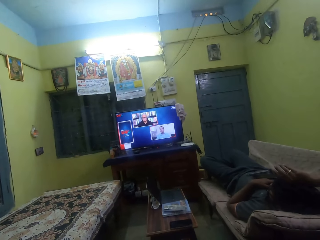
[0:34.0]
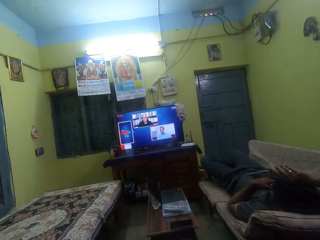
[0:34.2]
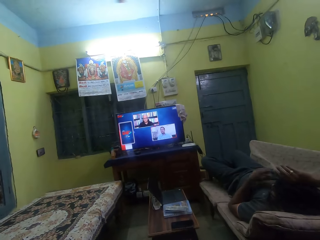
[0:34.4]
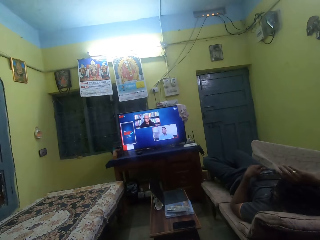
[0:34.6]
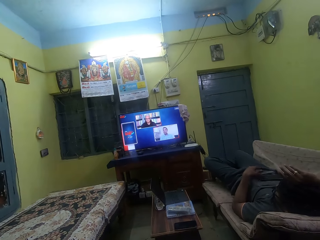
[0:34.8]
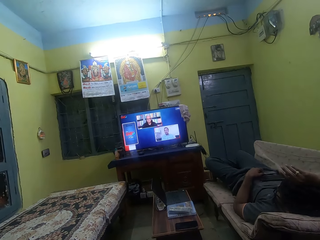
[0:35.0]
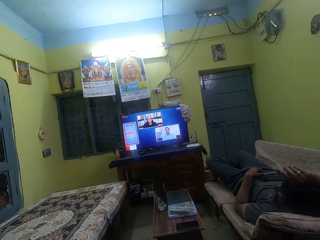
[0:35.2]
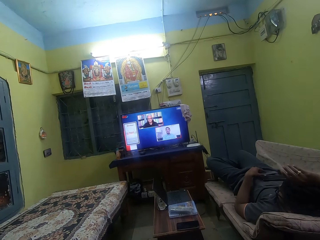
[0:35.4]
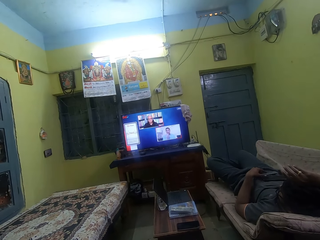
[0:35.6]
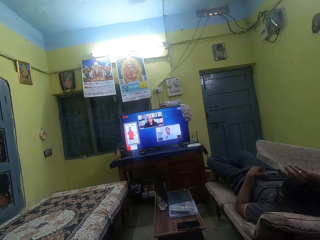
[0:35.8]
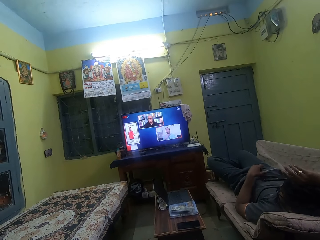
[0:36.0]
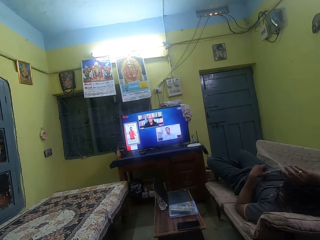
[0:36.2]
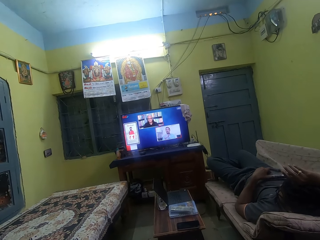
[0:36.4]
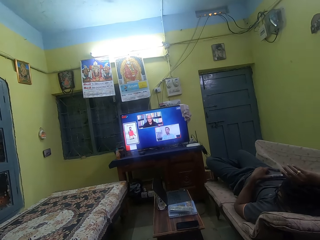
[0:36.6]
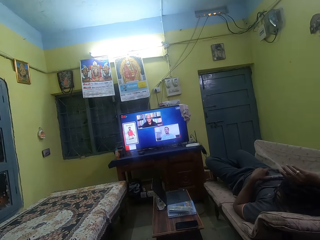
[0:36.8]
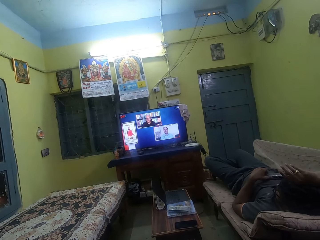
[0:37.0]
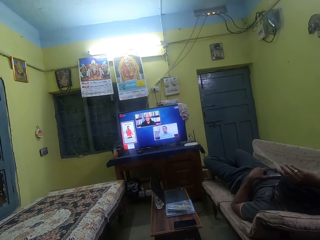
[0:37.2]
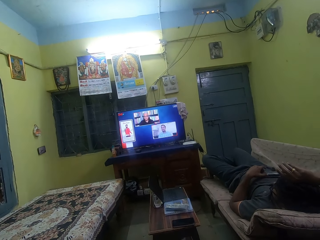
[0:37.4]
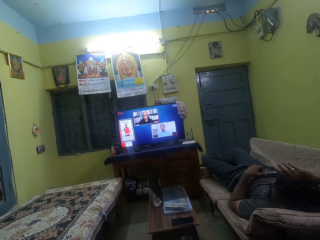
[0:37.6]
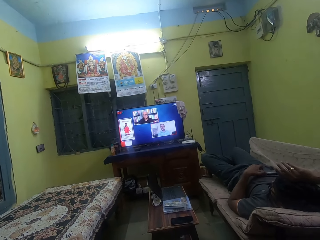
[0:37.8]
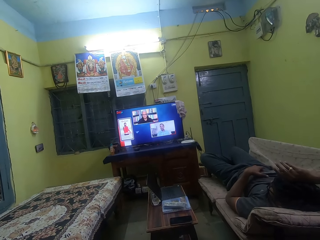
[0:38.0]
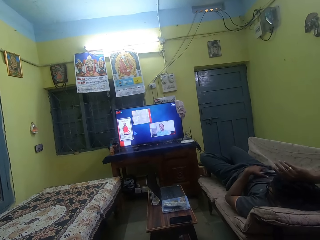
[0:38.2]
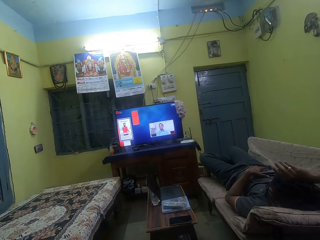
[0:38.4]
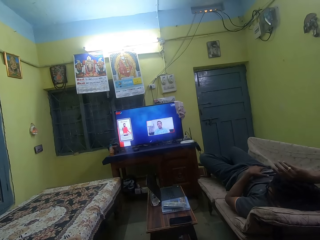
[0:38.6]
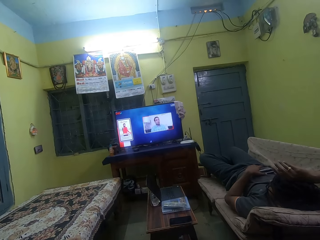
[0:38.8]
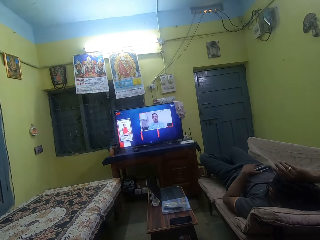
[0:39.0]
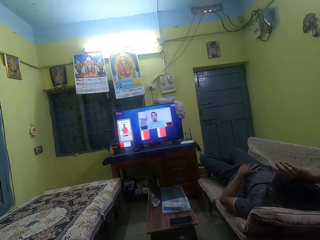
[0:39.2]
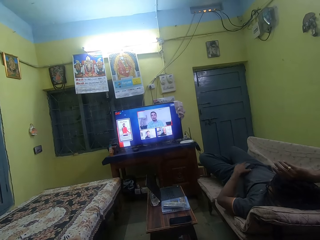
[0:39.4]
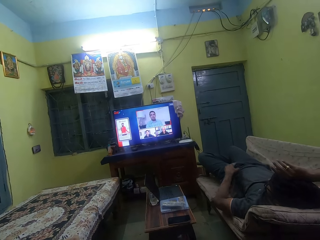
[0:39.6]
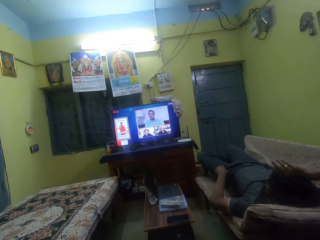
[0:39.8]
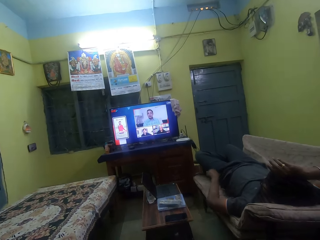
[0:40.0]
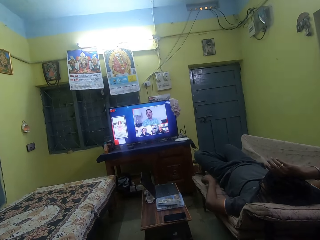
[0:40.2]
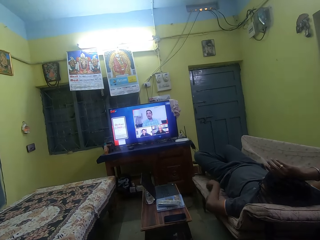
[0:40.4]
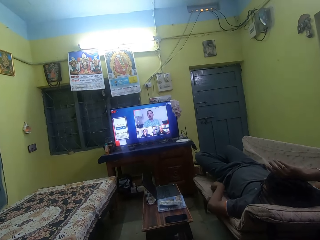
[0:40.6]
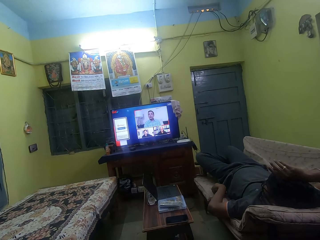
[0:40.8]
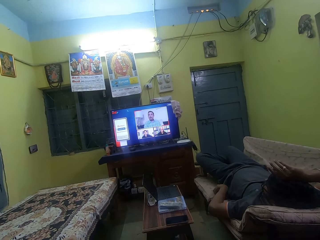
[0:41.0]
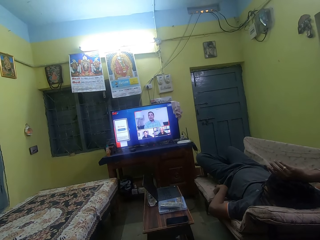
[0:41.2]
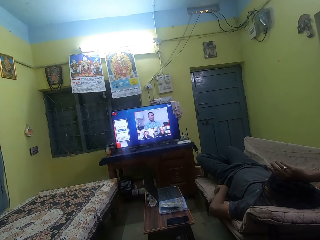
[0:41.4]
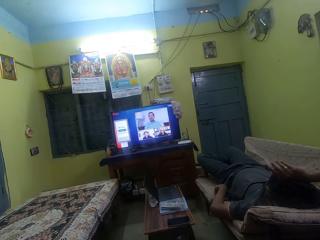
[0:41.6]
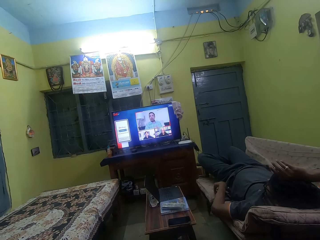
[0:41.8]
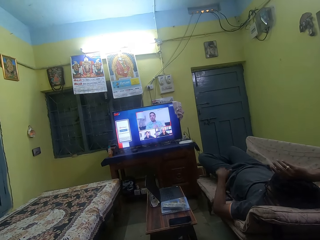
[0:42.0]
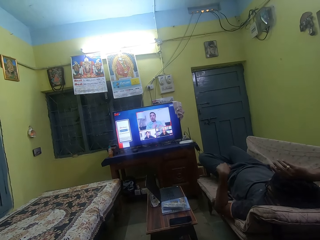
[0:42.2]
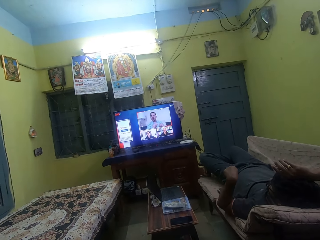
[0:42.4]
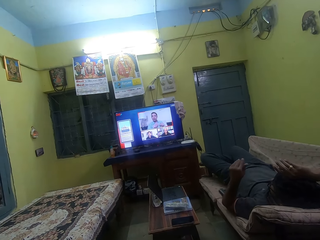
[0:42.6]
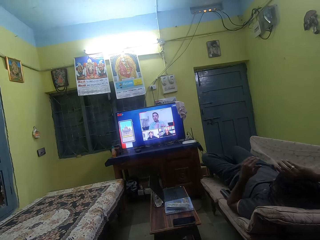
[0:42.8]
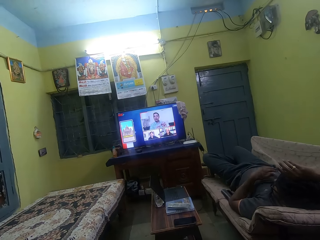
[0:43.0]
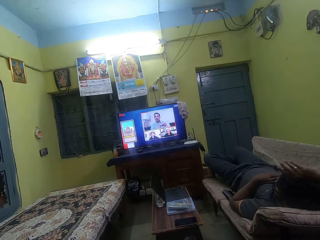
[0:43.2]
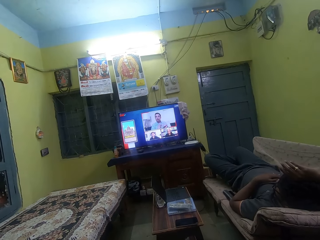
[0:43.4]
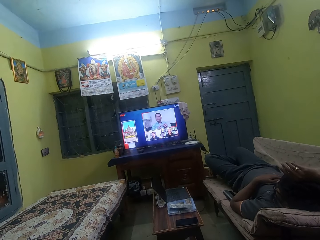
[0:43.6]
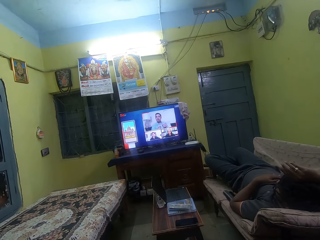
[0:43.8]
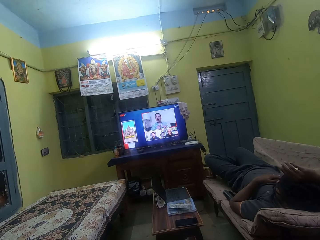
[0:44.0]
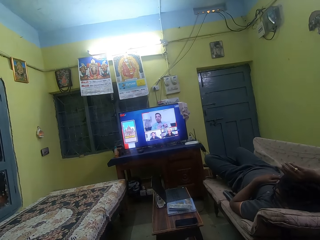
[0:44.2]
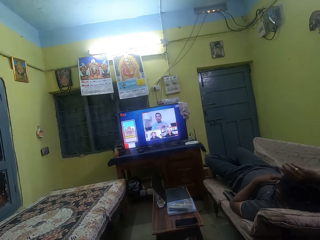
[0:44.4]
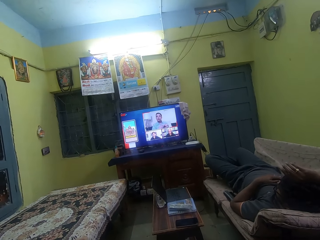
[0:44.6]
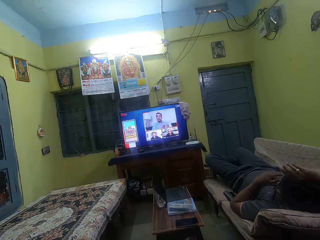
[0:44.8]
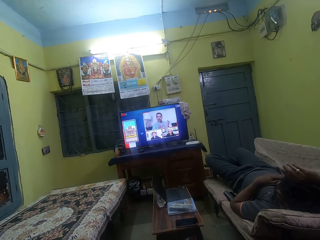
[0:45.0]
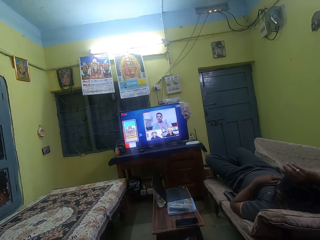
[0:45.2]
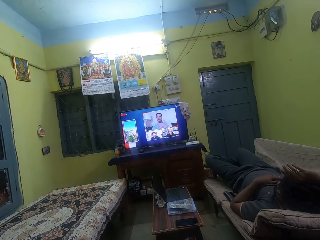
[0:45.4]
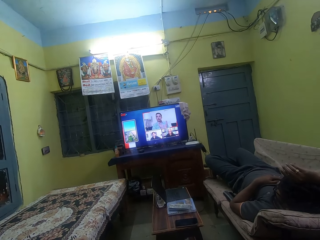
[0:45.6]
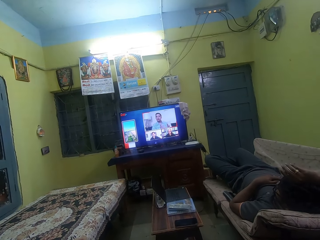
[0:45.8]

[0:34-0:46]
The man picks up the TV remote control from his belly with his left hand. The man drops the TV remote control in his left hand on a phone on his chest. The man picks up the phone and the TV remote control from his chest with his left hand. The man drops the phone and the TV remote control on the sofa with his left hand.

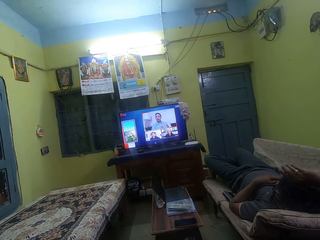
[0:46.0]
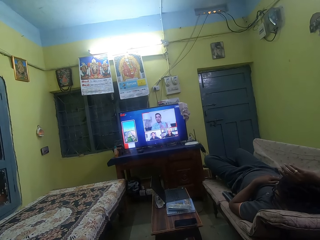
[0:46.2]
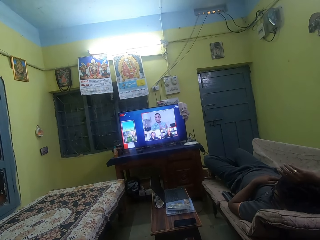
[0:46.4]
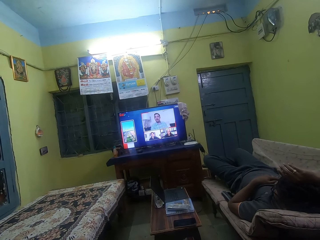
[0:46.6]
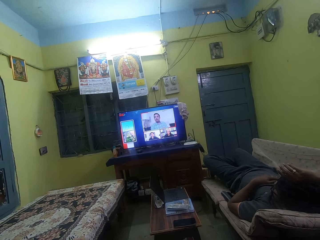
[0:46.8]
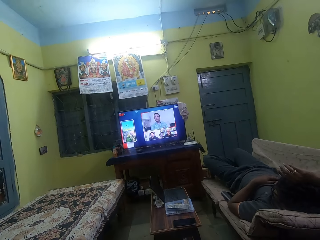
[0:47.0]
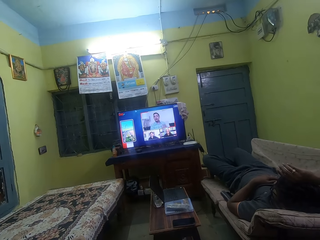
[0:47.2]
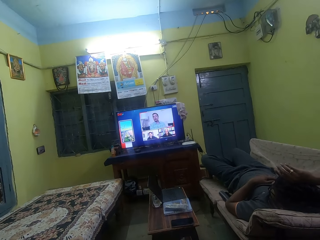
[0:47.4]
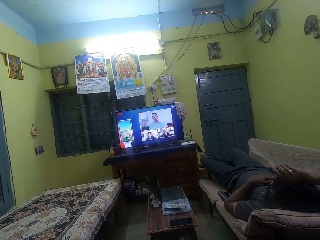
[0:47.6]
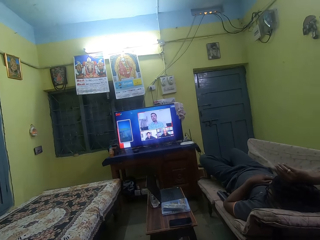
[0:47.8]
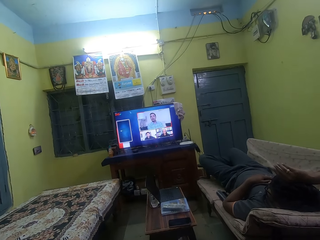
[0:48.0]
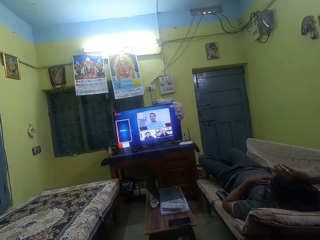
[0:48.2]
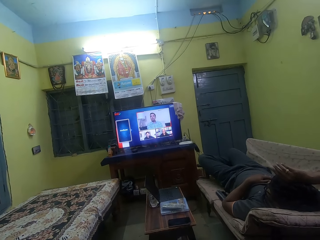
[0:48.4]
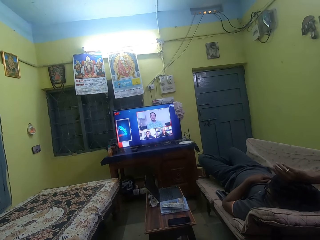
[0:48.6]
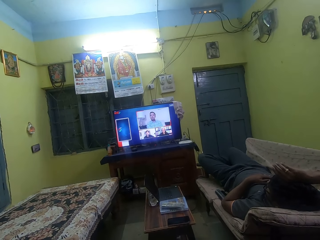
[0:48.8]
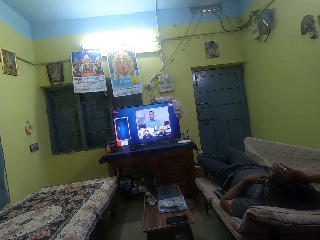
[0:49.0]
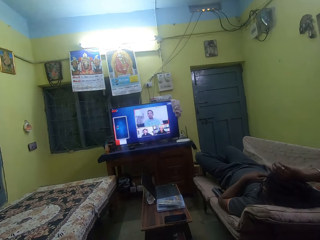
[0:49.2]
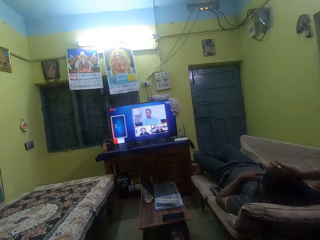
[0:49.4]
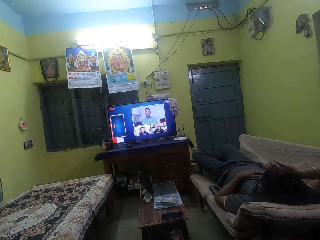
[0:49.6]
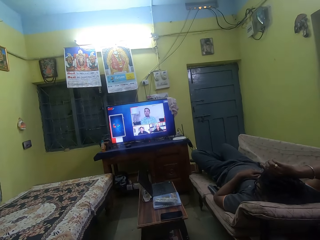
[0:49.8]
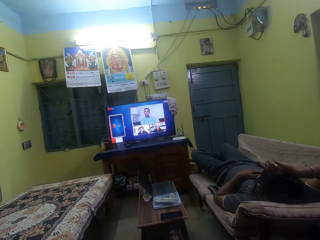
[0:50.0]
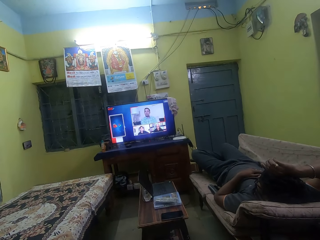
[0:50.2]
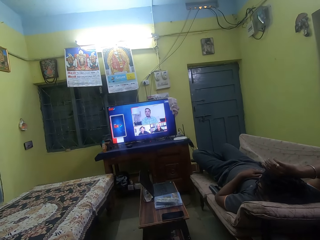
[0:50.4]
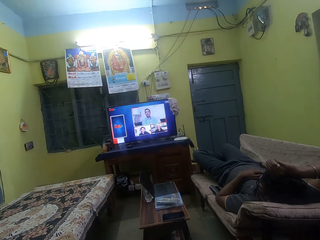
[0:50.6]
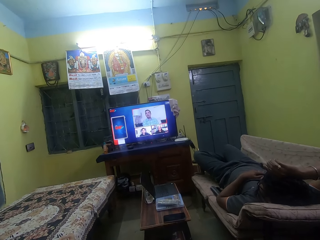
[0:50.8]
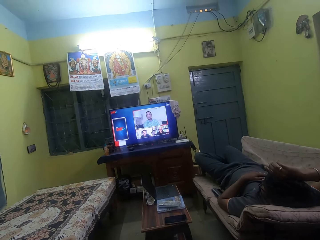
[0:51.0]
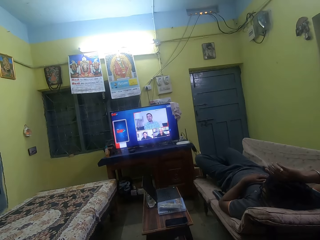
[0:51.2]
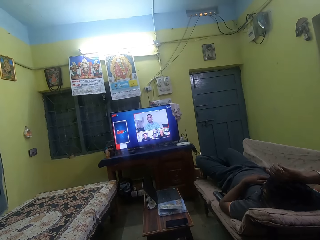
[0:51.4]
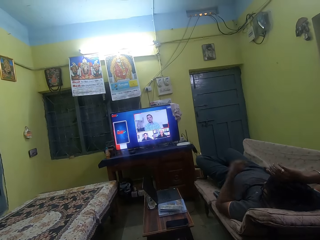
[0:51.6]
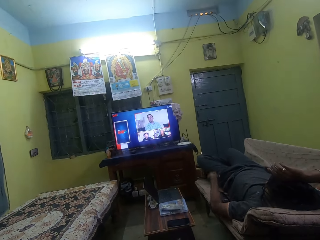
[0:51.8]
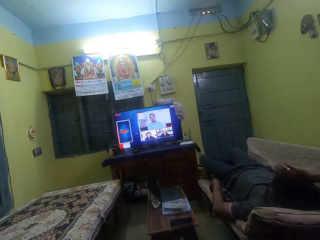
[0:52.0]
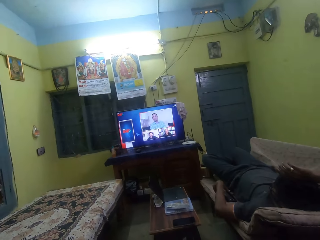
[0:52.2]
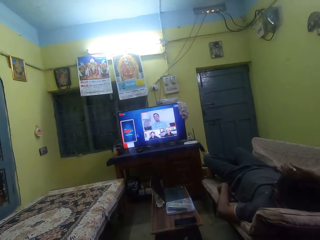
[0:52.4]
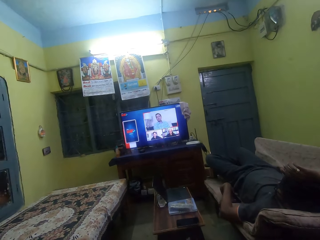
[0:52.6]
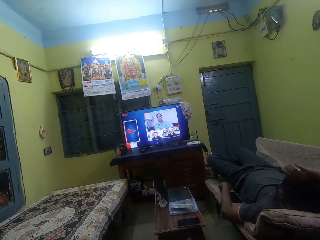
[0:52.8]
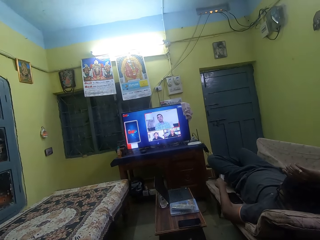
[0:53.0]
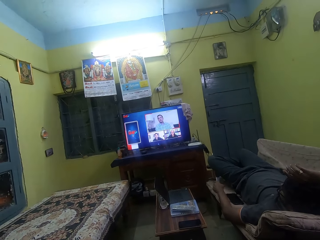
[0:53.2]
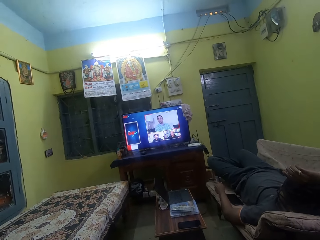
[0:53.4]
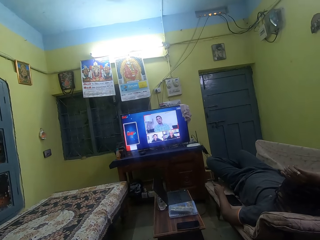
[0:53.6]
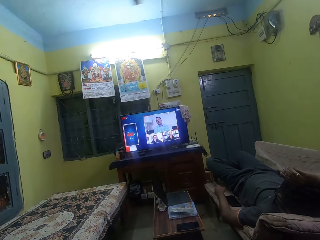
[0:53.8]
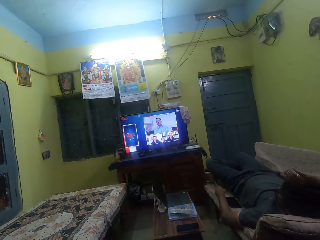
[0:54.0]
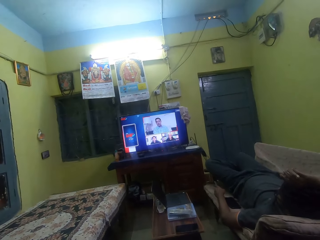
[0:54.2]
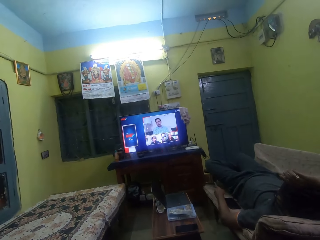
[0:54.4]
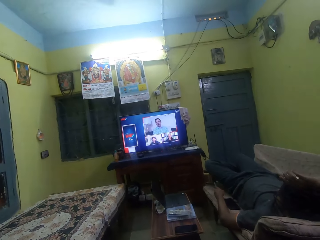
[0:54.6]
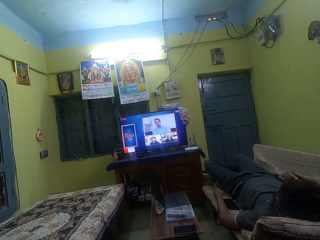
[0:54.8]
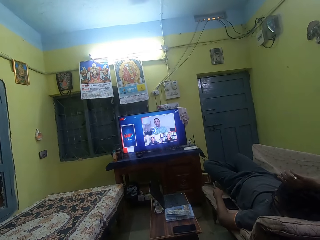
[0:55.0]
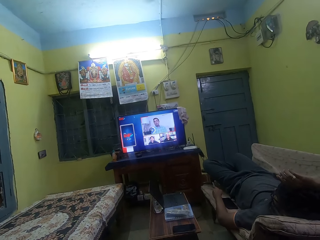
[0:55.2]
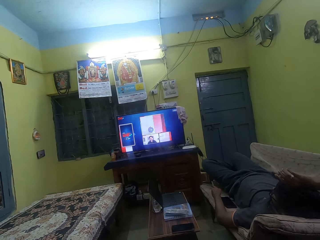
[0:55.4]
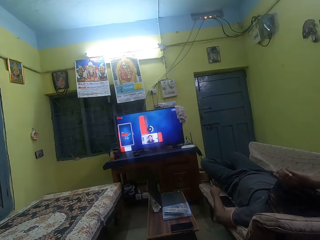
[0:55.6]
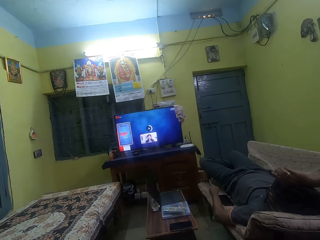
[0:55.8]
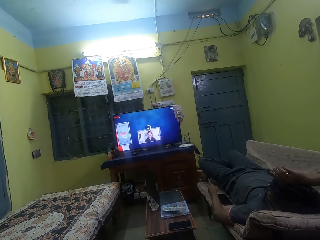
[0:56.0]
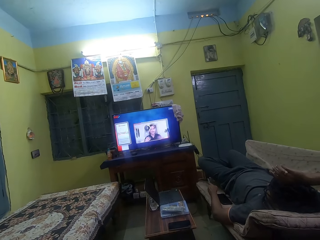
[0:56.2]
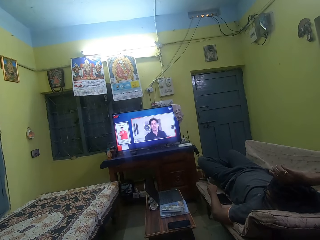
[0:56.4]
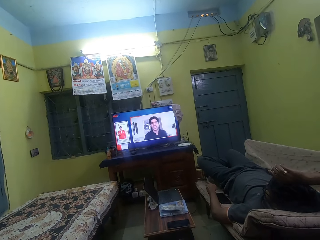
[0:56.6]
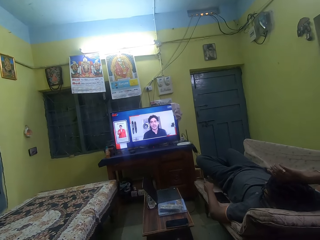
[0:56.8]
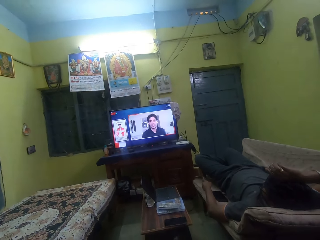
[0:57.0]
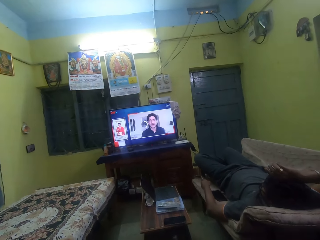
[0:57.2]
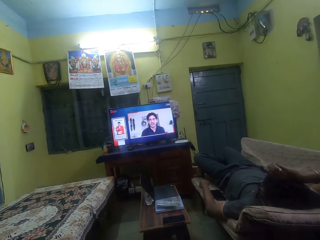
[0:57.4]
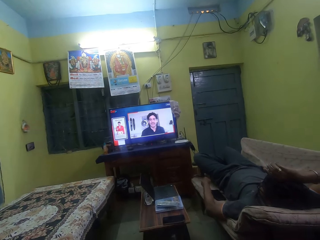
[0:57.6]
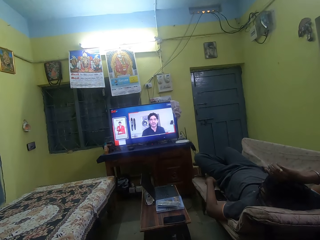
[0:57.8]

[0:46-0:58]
The camera wearer dialogues with the man. The man picks up the TV remote control from the sofa with his left hand. The man operates the TV remote control in his left hand. The camera wearer watches the TV.
